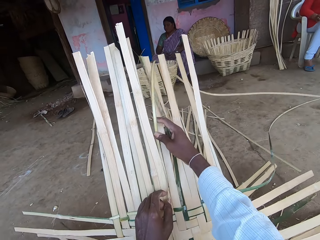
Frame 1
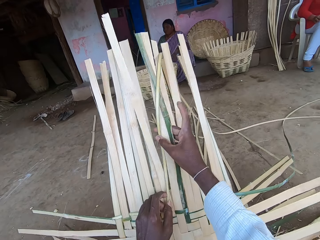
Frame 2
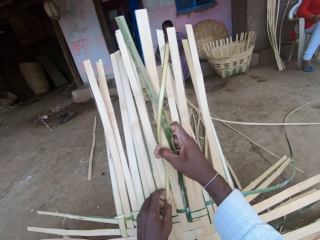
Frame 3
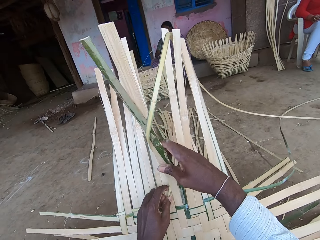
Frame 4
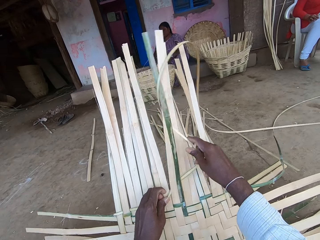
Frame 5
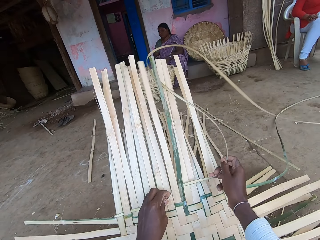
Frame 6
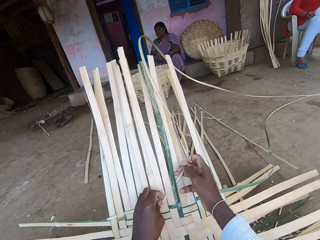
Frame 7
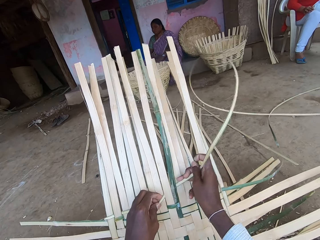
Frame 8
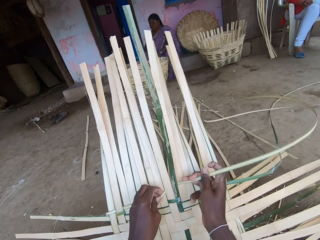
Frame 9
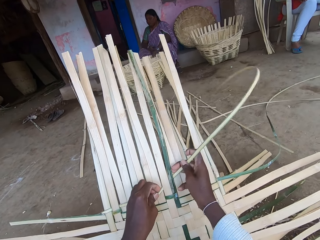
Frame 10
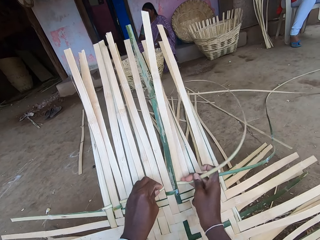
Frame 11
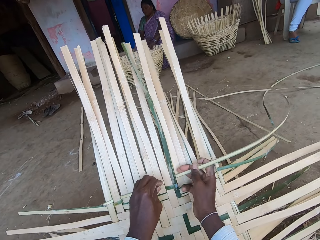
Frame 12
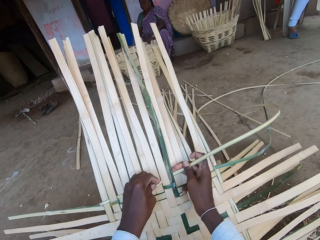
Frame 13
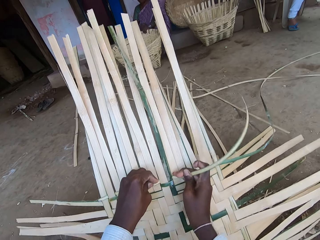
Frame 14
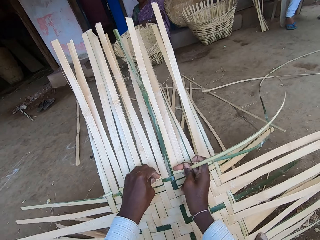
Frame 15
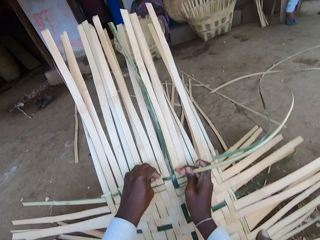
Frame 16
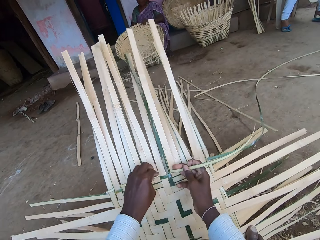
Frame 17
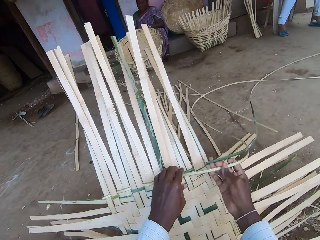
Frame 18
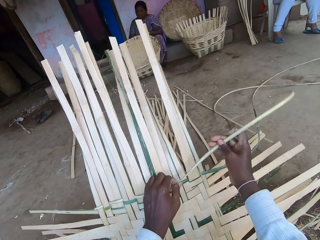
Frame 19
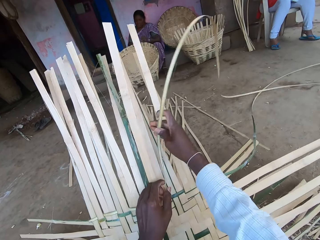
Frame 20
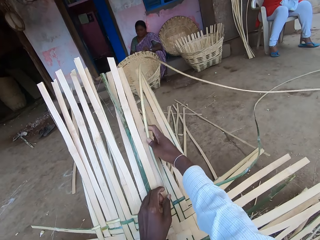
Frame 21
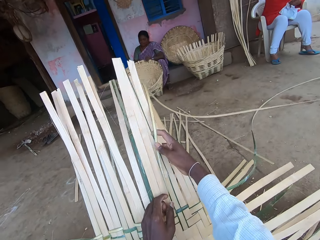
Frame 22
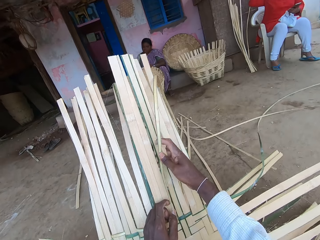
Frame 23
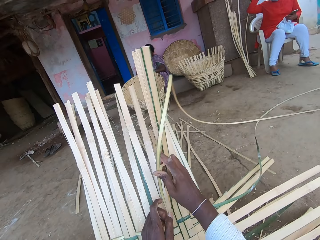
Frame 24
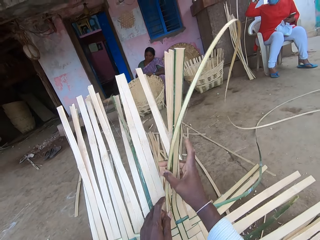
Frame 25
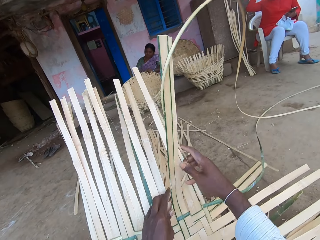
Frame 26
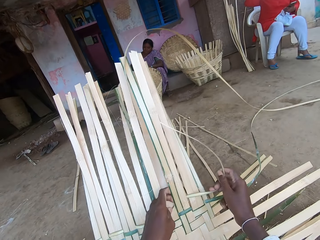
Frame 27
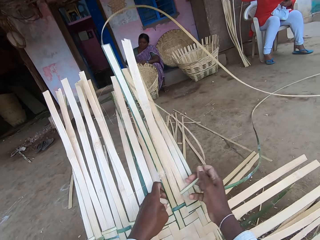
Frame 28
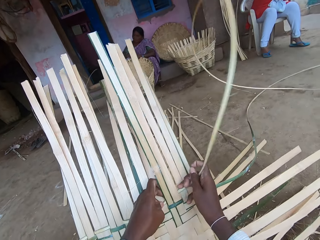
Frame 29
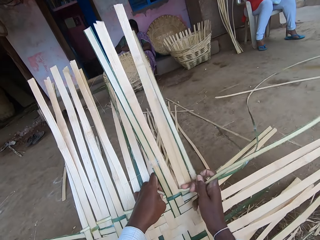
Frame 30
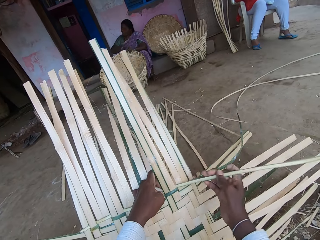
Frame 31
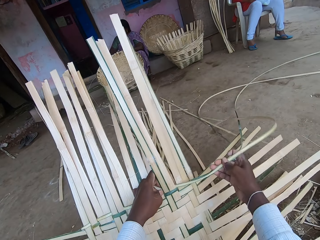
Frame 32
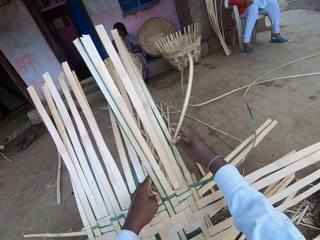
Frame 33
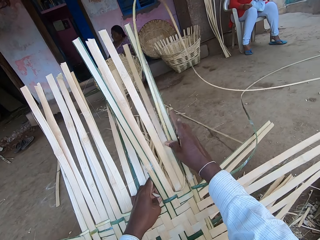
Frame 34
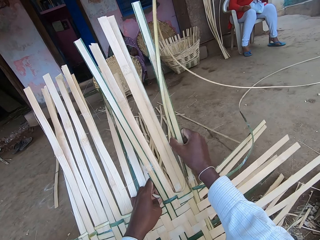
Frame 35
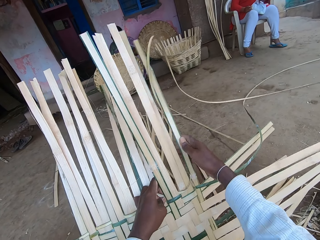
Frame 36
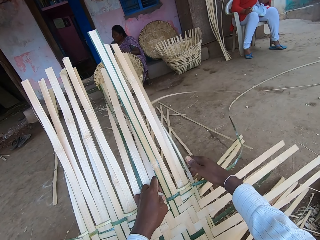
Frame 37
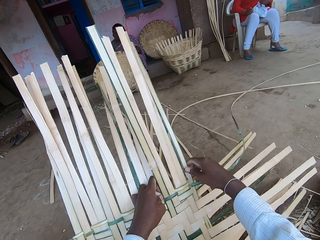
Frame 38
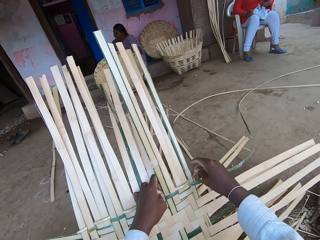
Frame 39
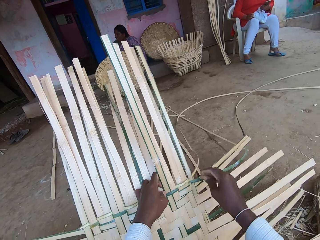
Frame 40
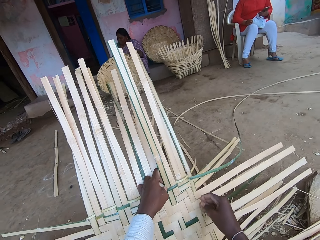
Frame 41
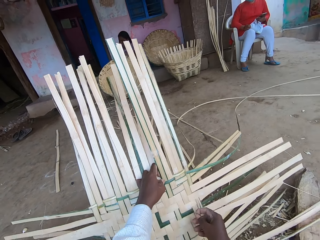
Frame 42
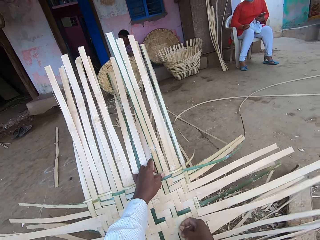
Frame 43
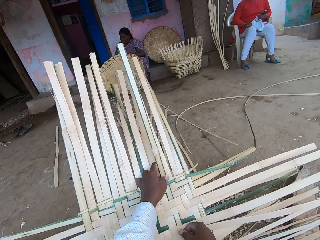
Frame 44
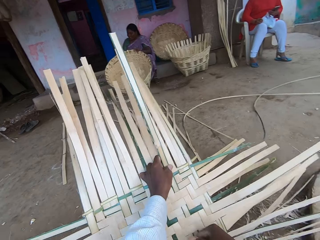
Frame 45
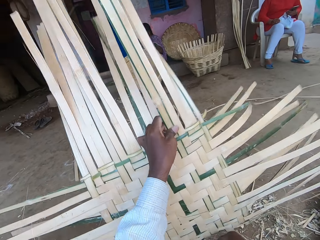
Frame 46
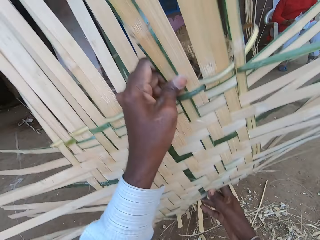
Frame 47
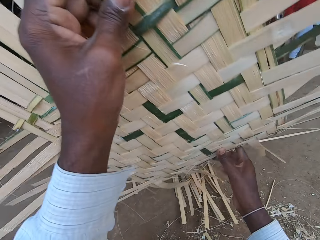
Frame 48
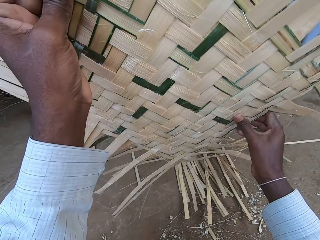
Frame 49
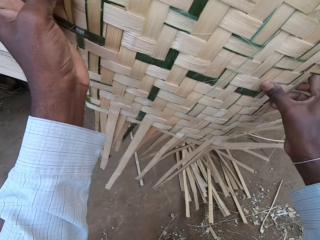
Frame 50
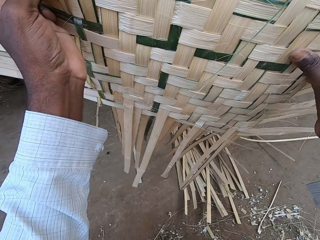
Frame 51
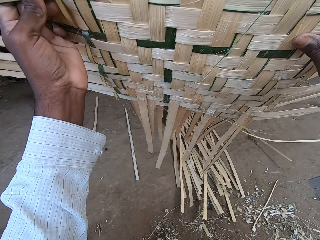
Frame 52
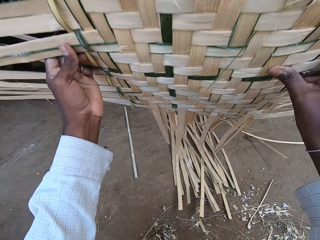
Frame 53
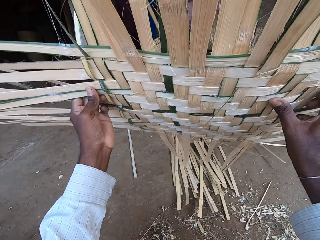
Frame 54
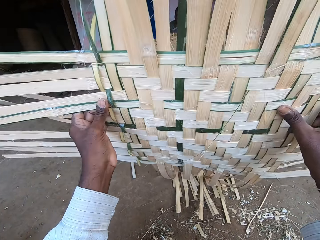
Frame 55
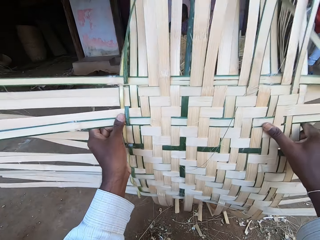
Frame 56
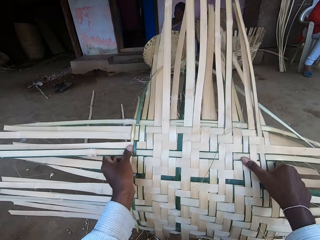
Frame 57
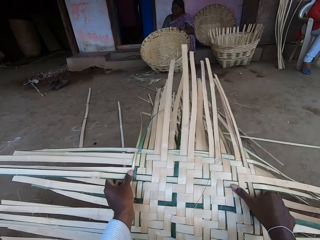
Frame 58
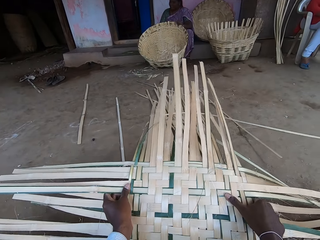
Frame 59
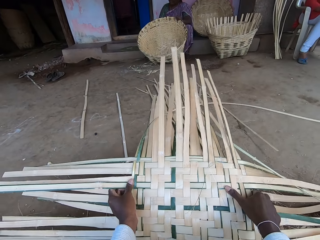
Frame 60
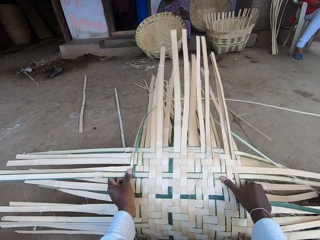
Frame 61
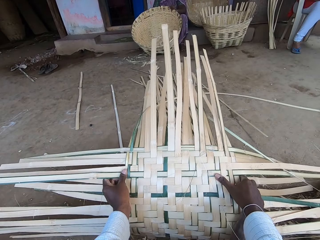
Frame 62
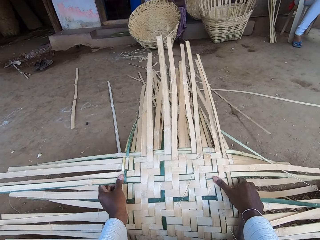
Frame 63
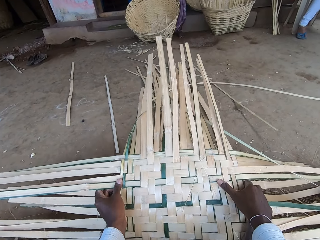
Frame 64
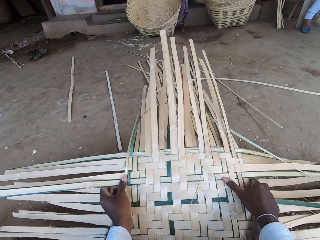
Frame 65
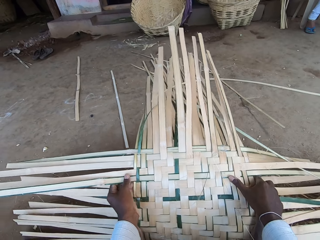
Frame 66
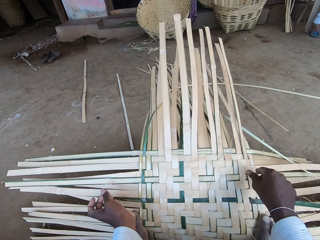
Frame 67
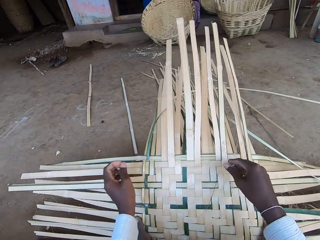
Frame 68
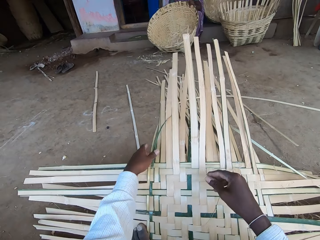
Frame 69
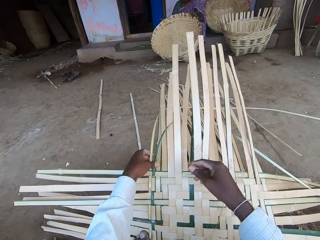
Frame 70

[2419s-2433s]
The camera wearer raises the mat or dried palm reed with his hands. He bends the mat with both hands. He lowers the dried palm reed.

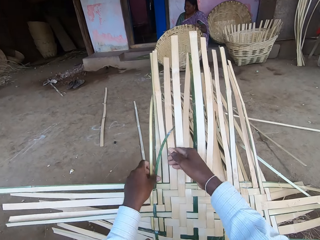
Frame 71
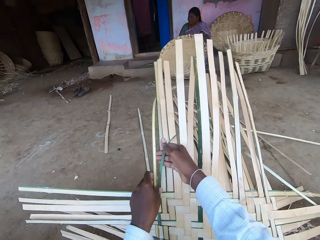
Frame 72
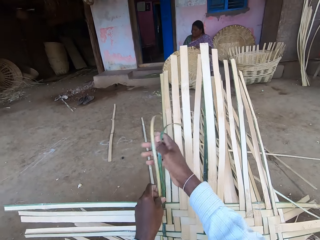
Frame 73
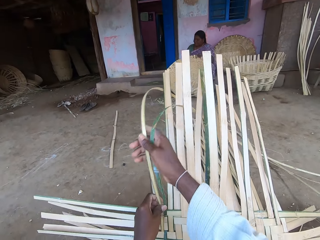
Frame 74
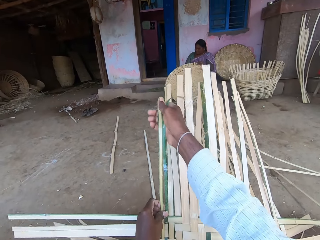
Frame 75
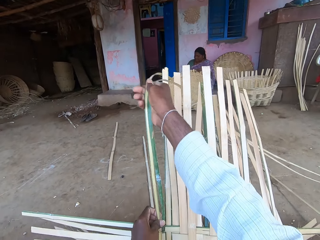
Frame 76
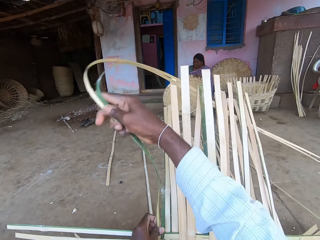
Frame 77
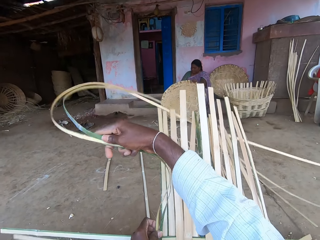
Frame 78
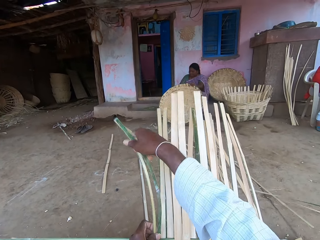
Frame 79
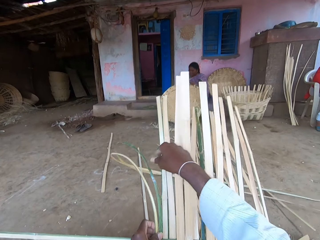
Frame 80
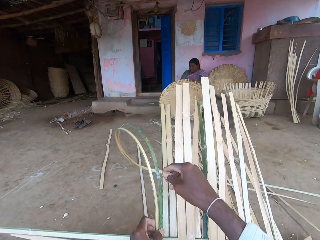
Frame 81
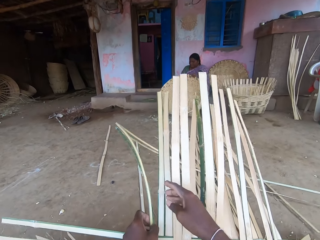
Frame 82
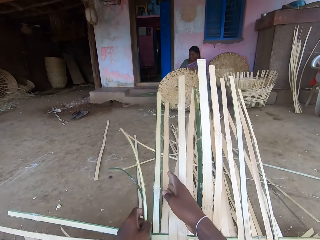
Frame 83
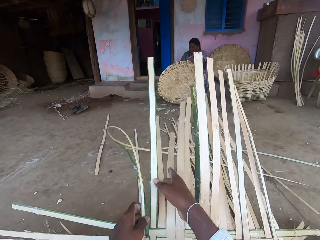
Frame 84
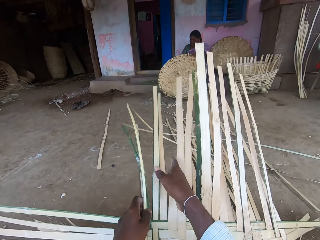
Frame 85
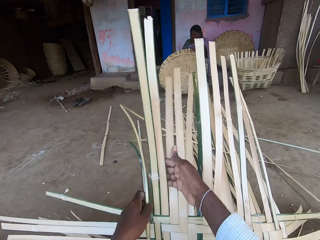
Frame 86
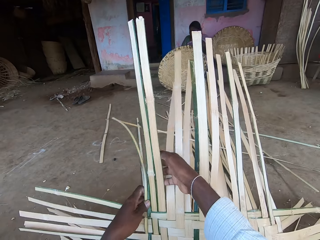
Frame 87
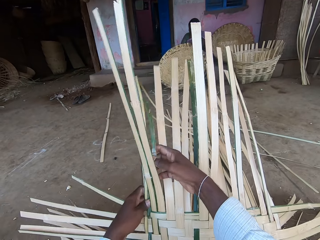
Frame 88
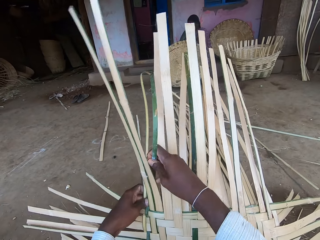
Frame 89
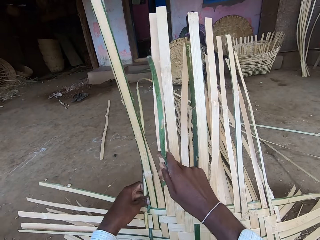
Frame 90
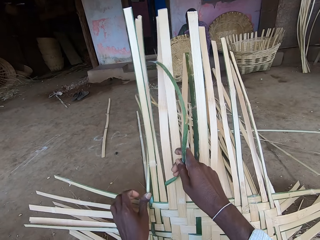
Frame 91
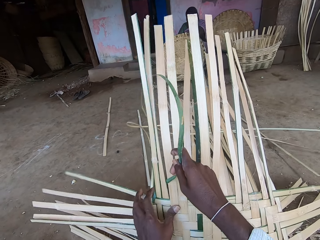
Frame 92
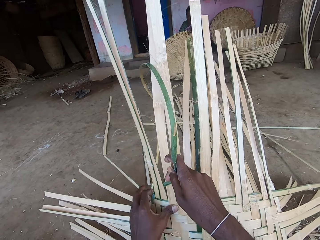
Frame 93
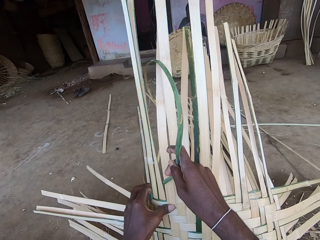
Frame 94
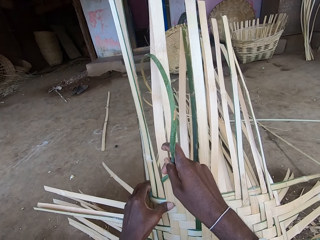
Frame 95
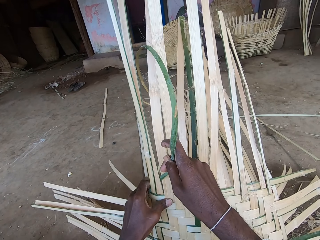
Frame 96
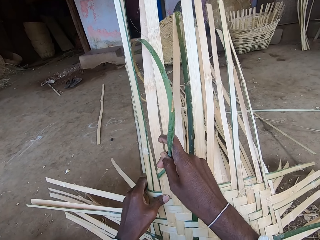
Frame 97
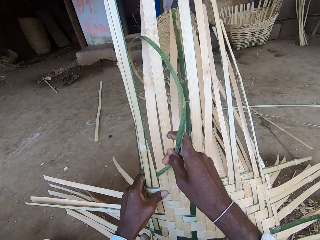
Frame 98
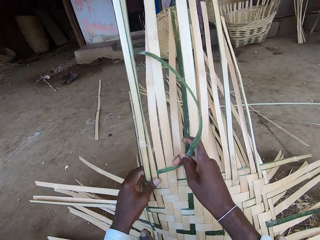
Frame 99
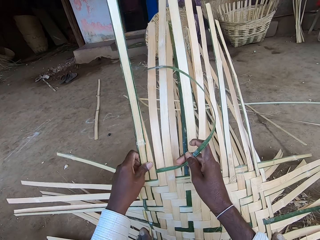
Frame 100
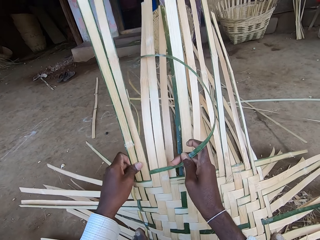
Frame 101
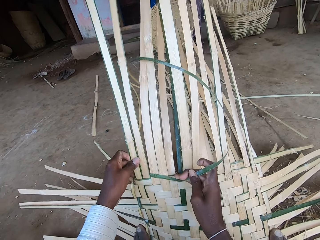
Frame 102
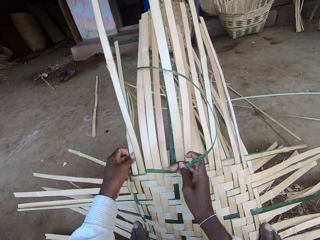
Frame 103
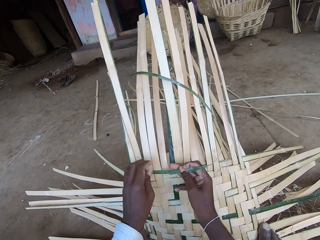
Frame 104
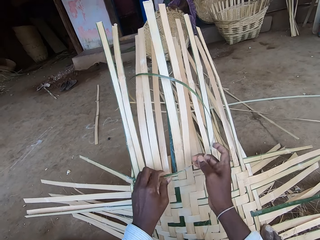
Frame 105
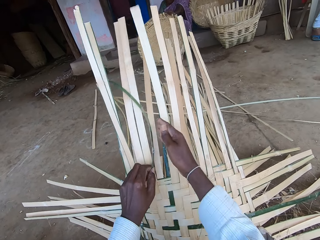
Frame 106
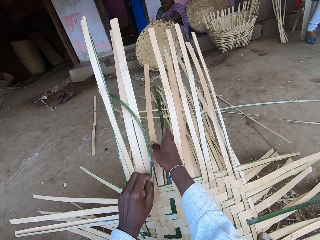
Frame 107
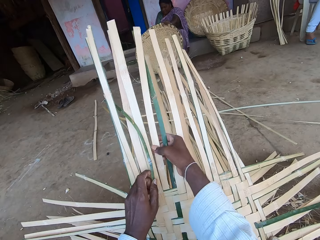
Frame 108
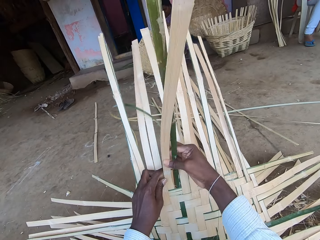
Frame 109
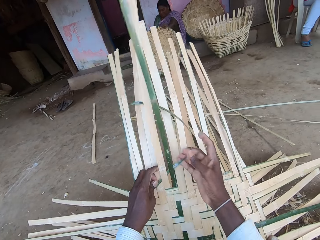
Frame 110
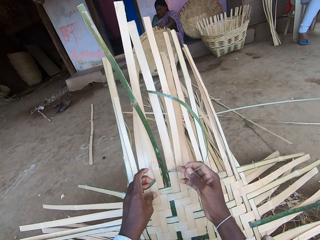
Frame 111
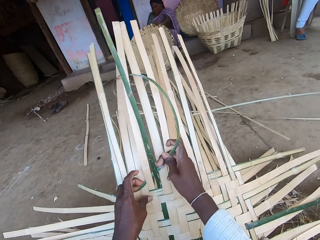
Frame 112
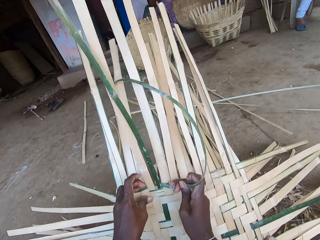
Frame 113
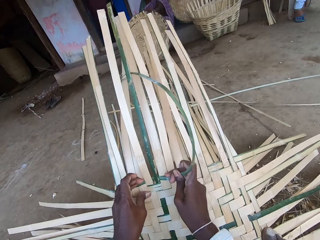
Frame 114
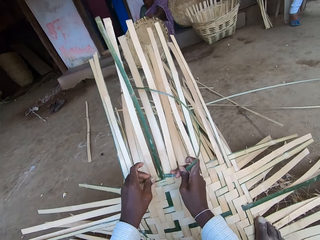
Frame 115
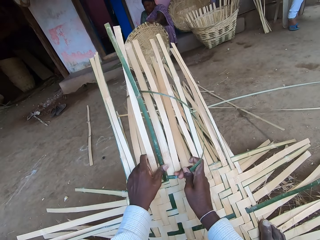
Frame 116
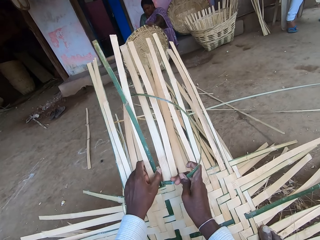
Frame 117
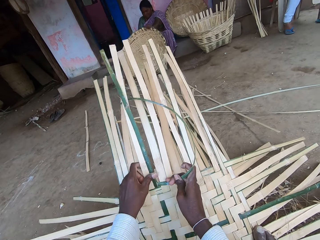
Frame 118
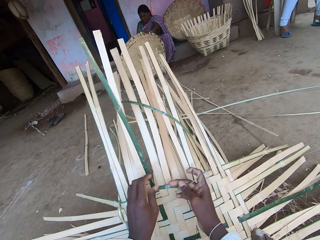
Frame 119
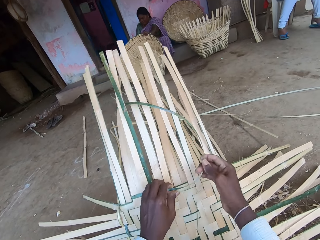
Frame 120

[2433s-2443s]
The camera wearer weaves the mat on the ground with the bamboo strips in his hands. He fixes the dried palm reeds.
